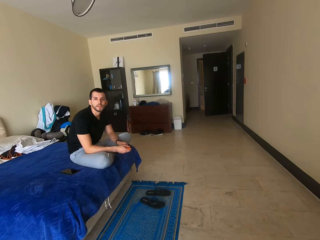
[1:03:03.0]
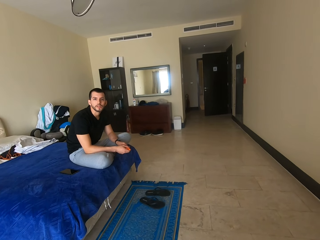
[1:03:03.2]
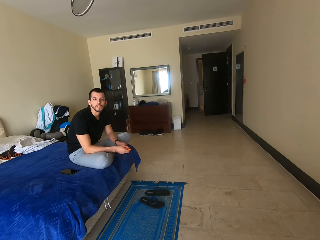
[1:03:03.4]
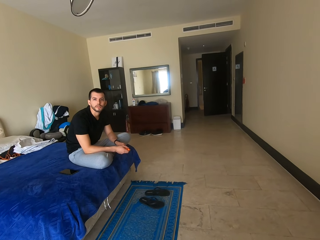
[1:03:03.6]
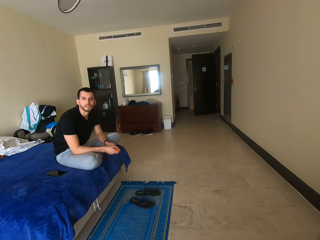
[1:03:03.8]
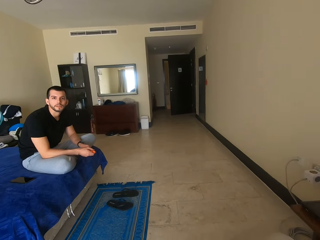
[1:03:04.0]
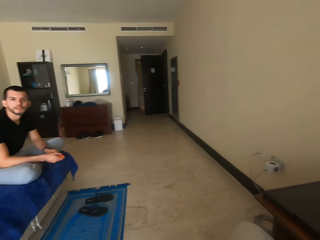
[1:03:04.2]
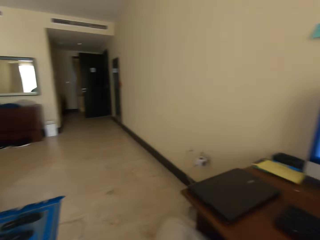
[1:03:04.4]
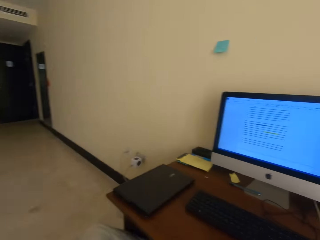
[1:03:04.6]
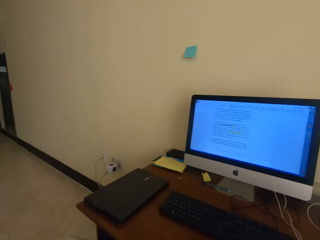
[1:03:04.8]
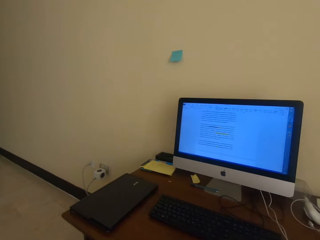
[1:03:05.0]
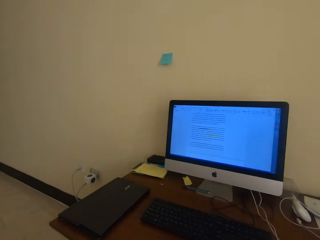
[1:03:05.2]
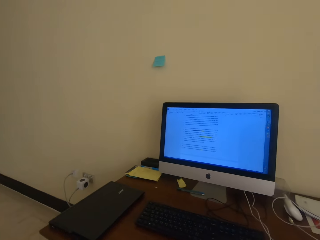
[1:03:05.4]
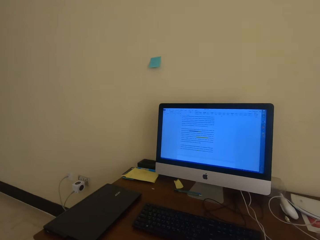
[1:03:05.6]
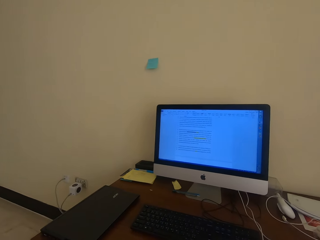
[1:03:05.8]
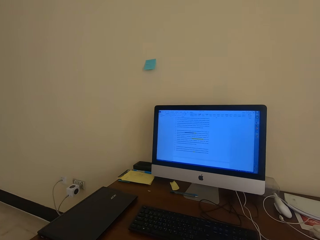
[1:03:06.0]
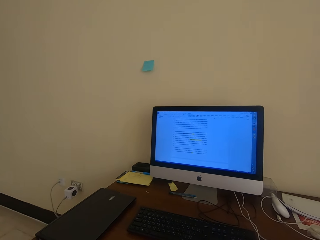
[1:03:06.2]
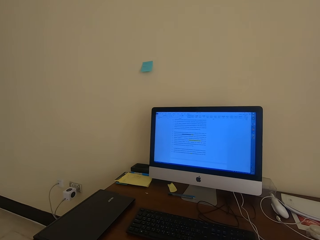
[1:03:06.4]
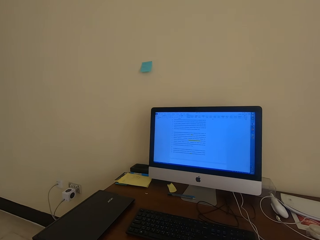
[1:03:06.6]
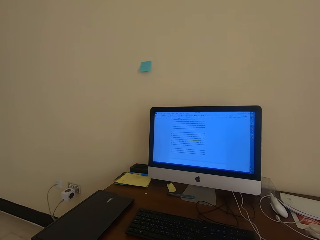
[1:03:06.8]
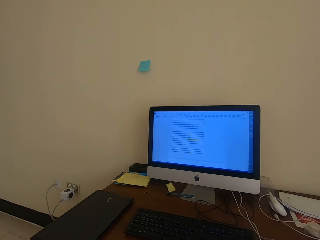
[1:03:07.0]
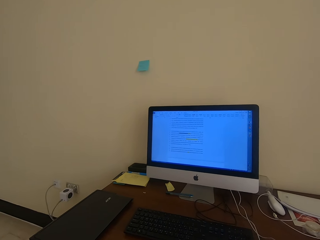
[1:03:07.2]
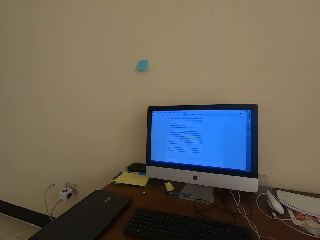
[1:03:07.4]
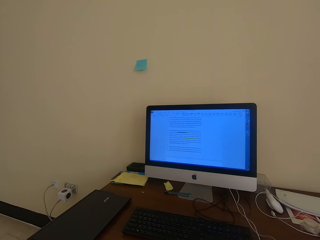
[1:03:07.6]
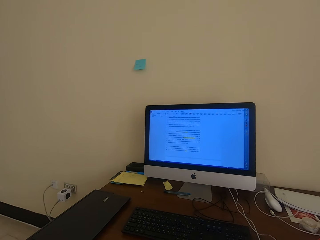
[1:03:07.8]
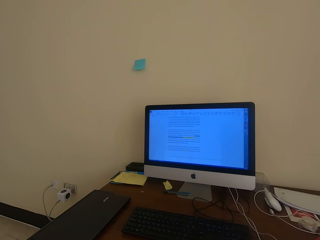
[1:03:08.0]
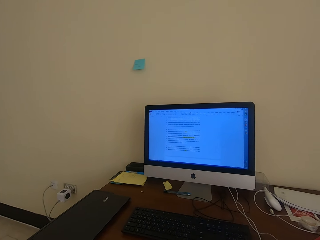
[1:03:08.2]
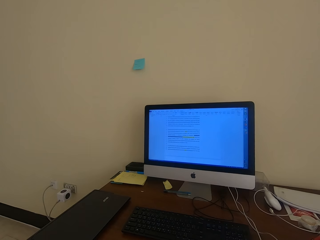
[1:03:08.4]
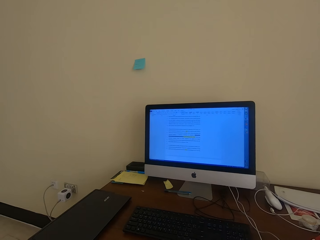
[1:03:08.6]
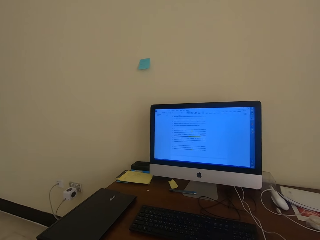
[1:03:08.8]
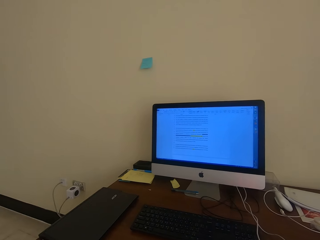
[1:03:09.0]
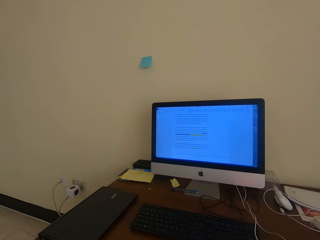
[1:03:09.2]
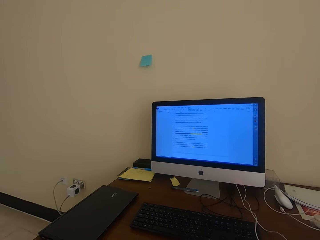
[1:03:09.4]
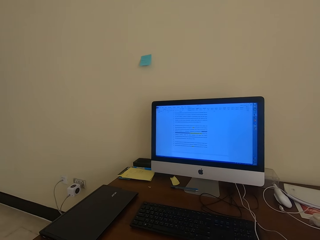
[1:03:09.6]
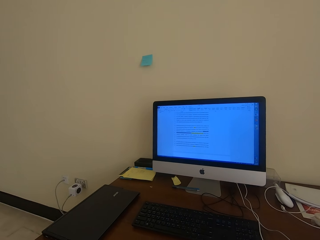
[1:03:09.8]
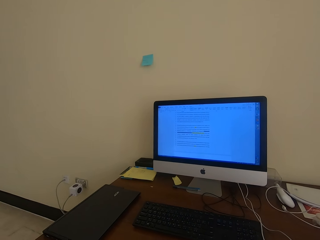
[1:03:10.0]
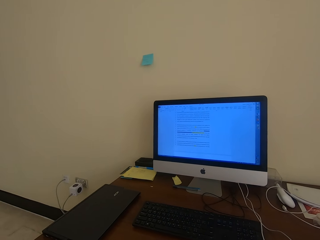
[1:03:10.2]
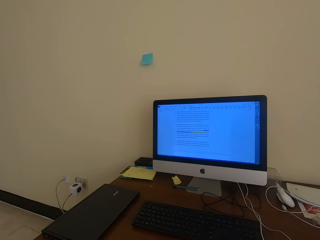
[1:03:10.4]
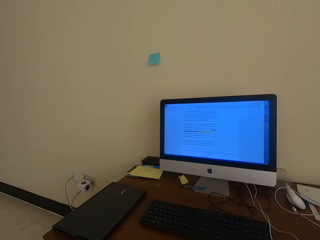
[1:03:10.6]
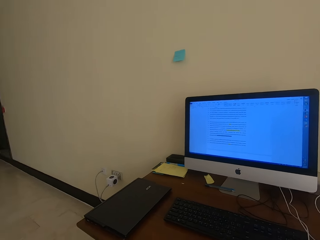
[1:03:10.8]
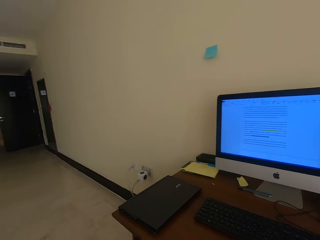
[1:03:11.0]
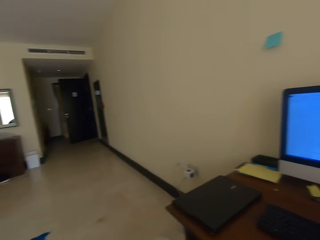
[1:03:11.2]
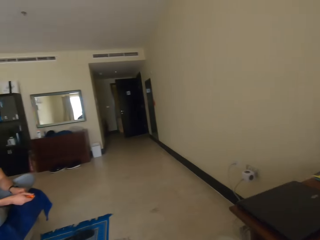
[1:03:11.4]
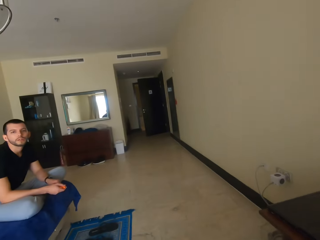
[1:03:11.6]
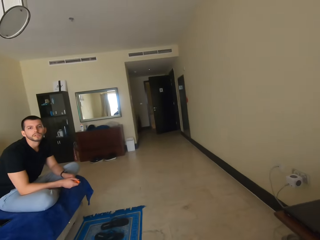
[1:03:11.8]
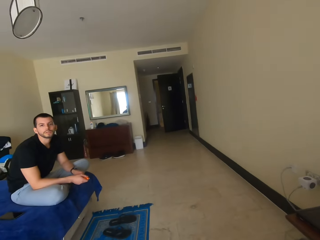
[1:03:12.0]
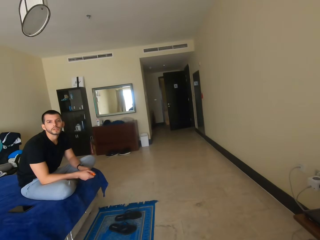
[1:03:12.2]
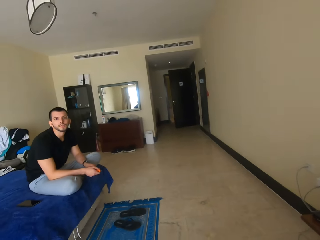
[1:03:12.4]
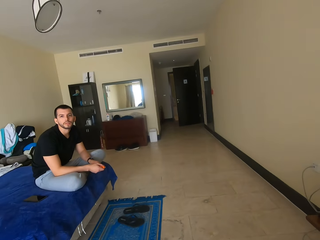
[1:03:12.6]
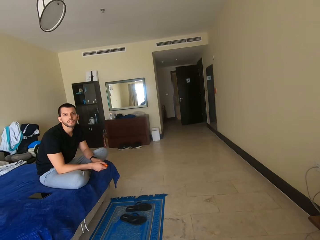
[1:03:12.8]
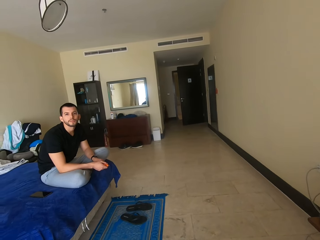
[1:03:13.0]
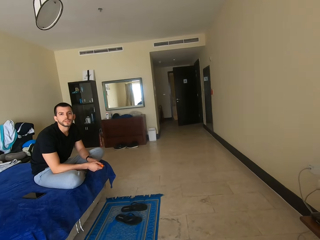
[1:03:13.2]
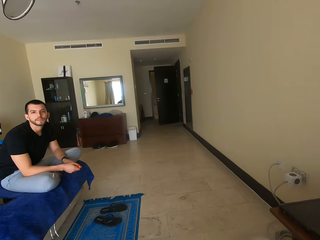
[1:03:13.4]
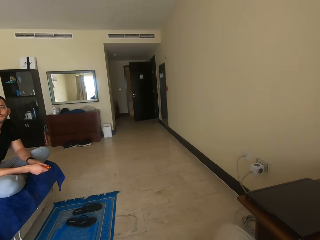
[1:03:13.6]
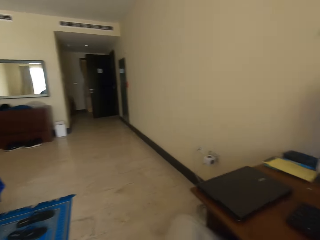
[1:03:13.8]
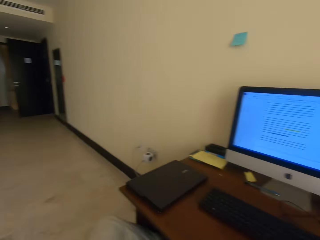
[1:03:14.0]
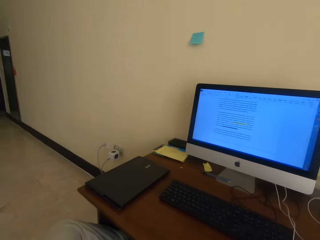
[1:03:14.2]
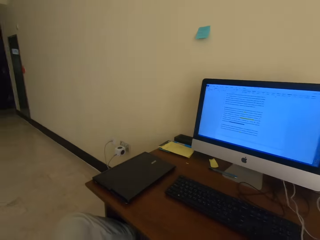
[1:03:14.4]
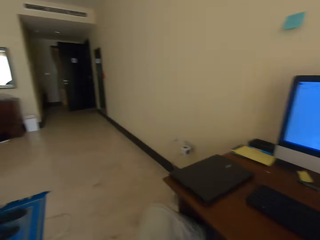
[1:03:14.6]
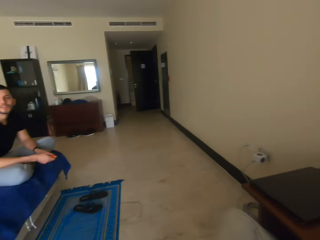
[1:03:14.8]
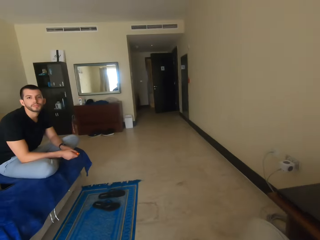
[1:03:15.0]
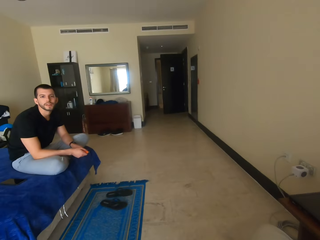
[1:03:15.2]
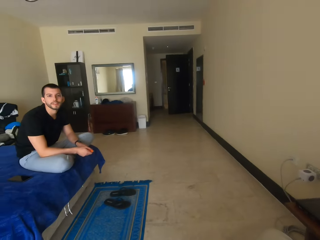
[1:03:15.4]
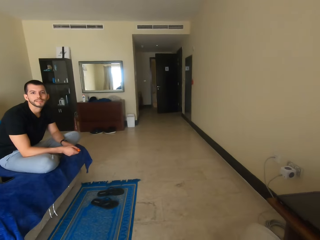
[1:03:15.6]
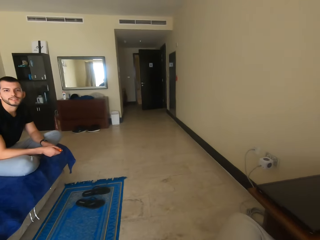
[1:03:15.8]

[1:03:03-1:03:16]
The camera wearer checks the desktop. They scroll on the desktop with the mouse. They talk to a man. They look at the computer on the table.

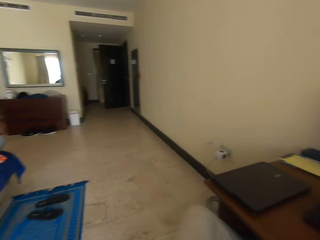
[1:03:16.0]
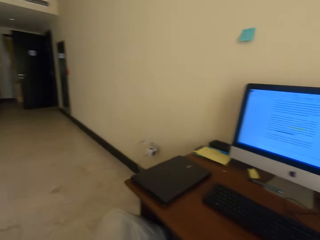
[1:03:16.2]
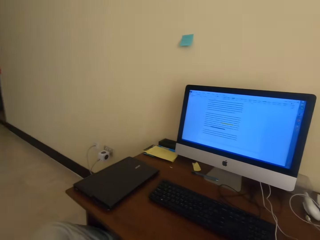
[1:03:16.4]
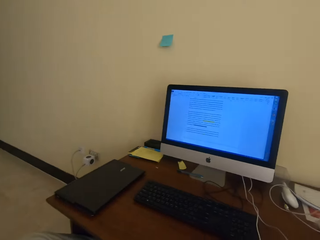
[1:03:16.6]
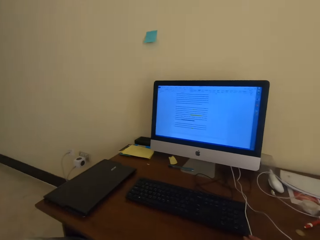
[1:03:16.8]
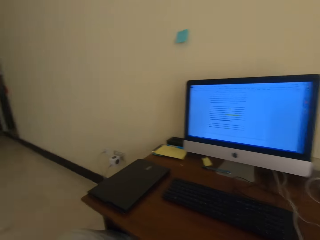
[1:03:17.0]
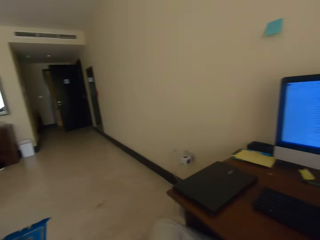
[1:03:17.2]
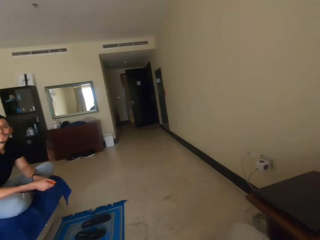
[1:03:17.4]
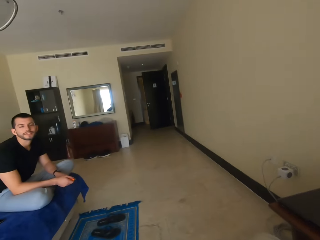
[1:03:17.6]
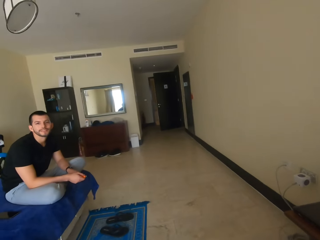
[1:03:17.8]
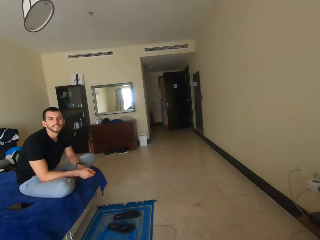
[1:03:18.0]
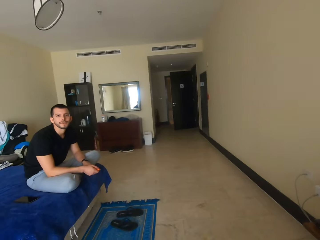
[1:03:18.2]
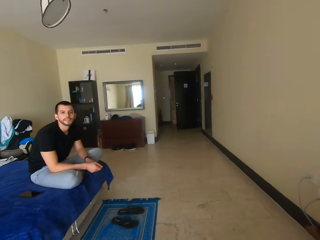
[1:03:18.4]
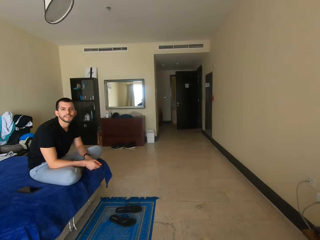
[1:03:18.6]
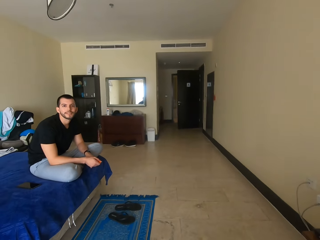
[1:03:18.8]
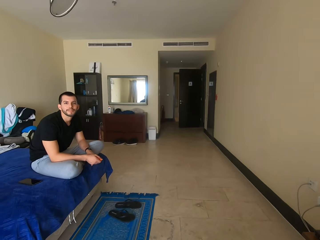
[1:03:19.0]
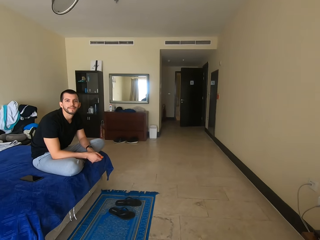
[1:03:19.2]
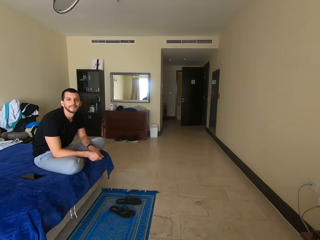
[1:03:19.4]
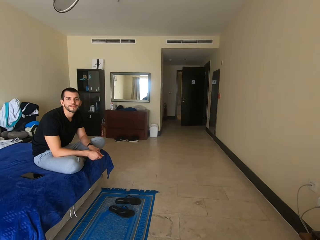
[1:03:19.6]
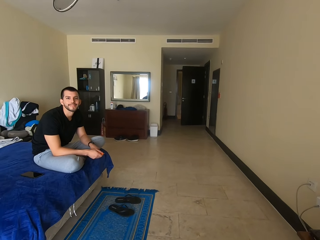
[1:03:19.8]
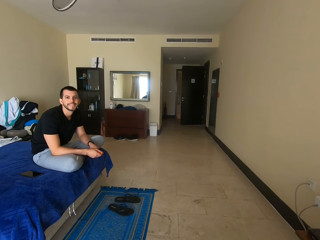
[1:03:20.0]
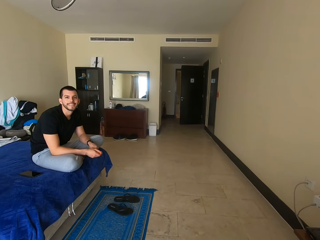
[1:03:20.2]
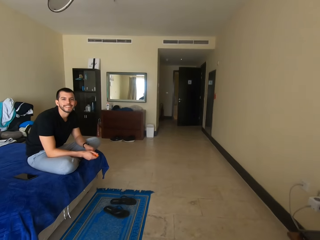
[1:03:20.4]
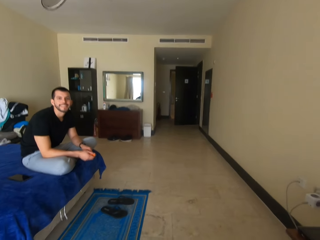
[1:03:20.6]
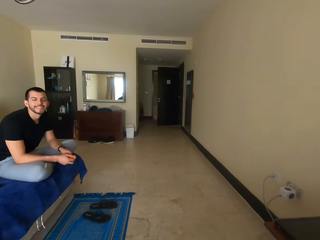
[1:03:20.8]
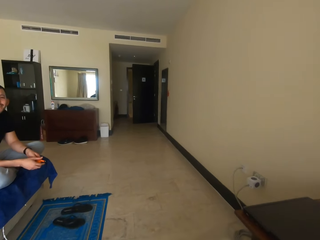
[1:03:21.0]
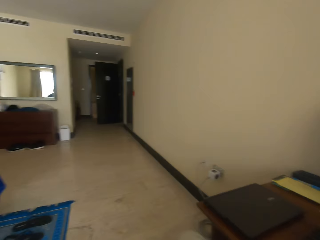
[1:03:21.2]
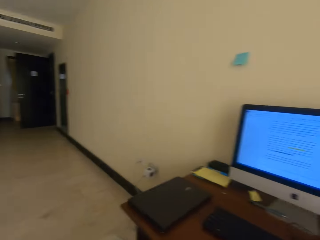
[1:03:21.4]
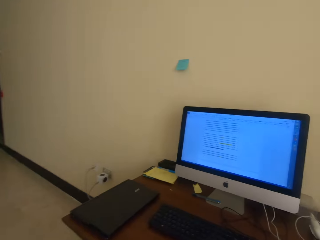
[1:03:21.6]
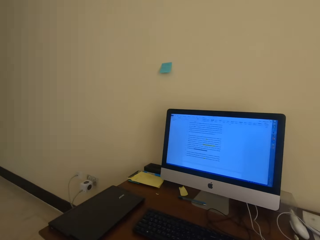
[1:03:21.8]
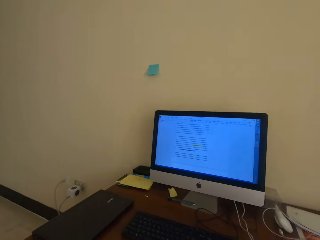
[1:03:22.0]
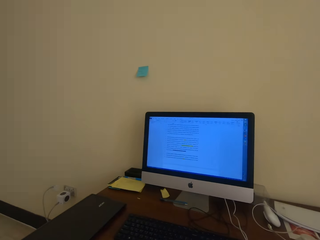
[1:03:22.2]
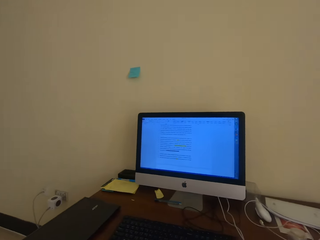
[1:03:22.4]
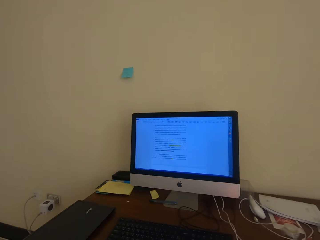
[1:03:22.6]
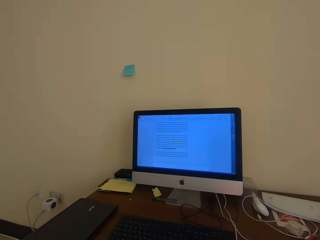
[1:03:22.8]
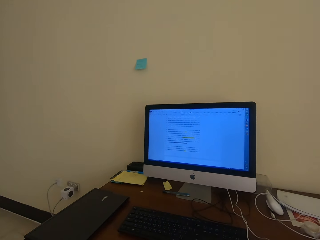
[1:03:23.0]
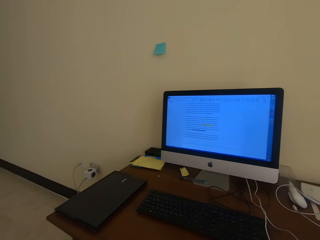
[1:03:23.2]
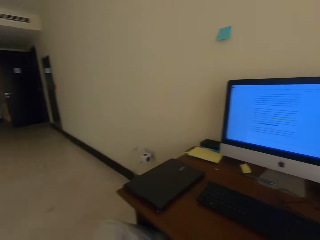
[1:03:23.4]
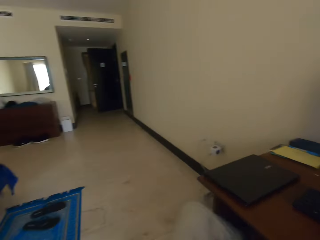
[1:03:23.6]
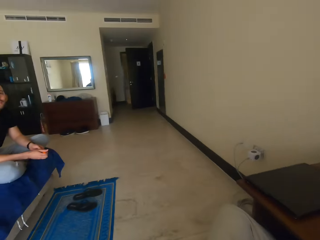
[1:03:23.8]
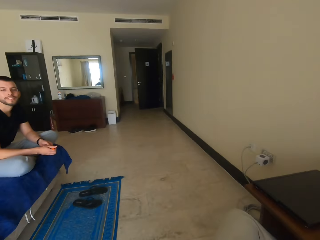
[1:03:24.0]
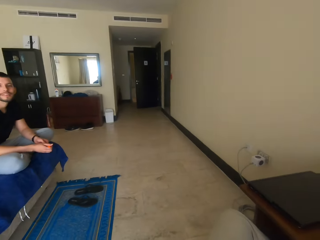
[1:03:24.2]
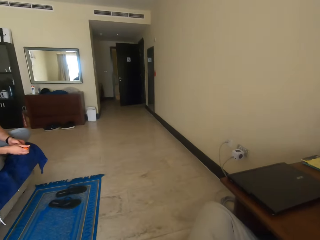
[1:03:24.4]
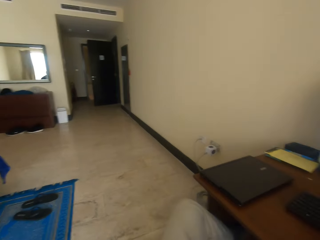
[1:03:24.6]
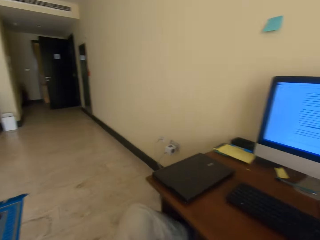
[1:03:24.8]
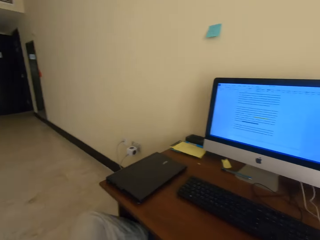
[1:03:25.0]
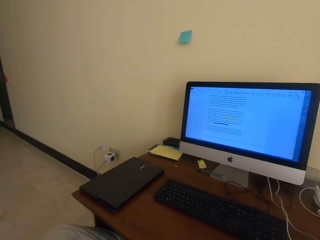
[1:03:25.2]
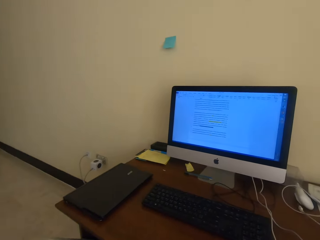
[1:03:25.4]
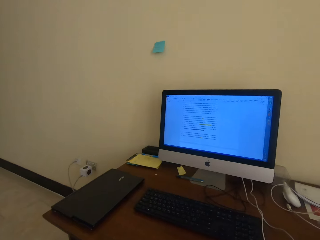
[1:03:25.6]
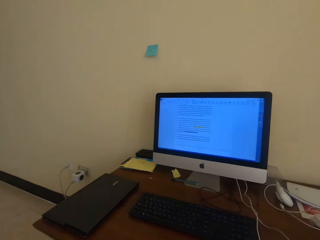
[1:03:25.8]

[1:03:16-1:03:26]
The camera wearer looks at a person. They use the desktop. They look at the computer on the table. They look at the person and talk to the person. They use the desktop. They look at the computer on the table. They look at the sandals on the mat.
